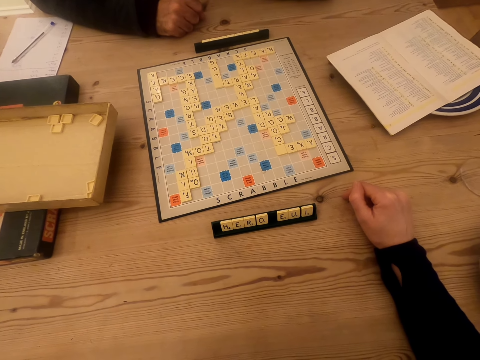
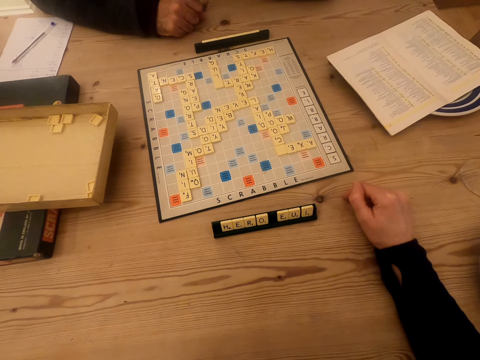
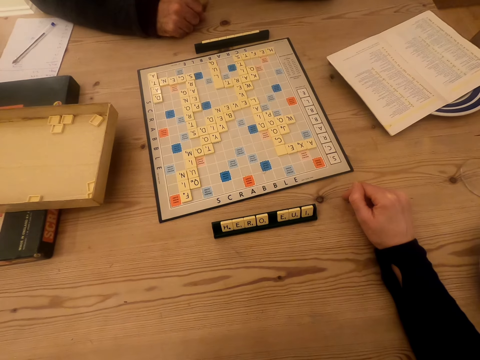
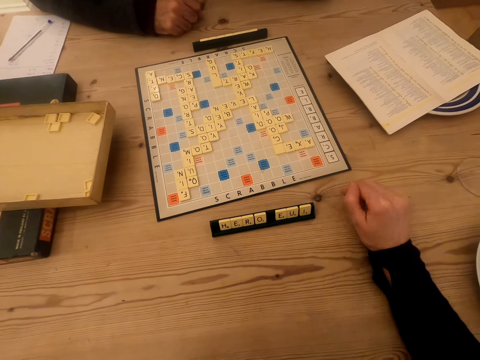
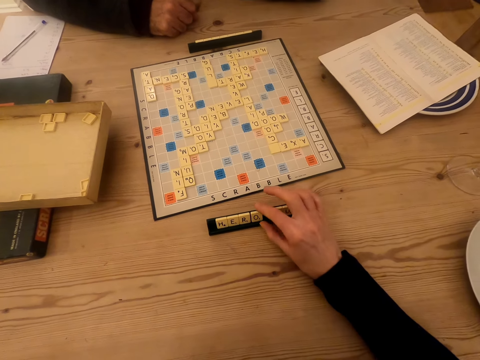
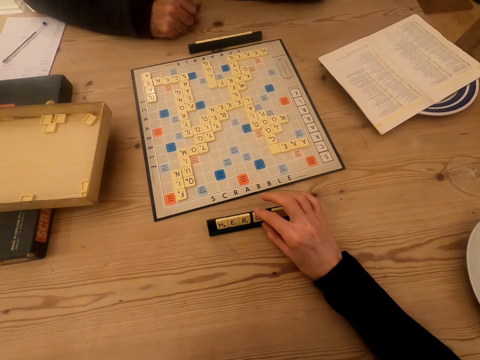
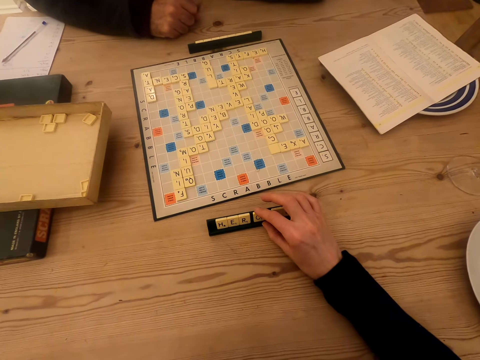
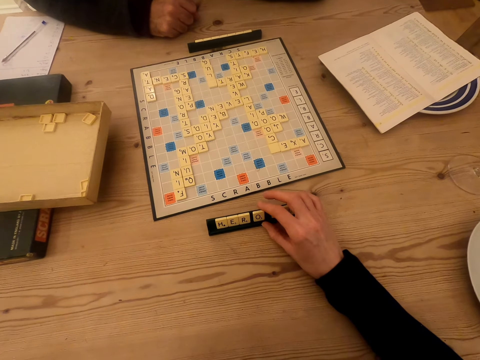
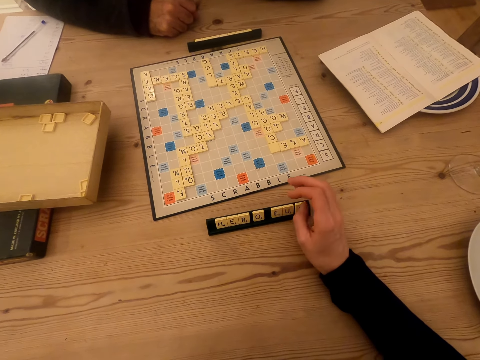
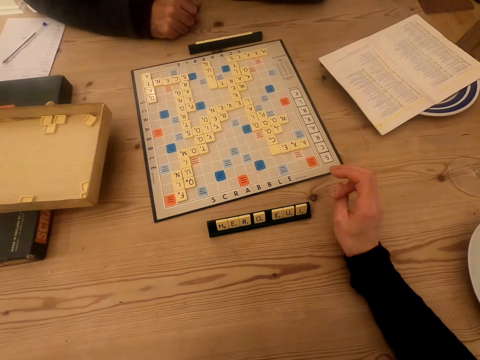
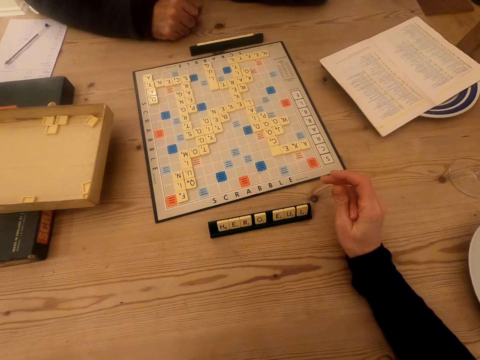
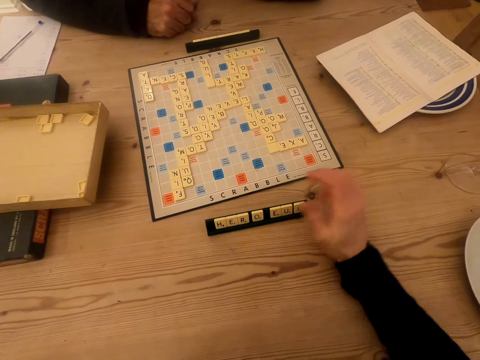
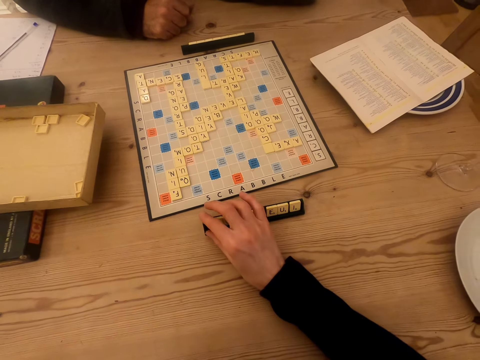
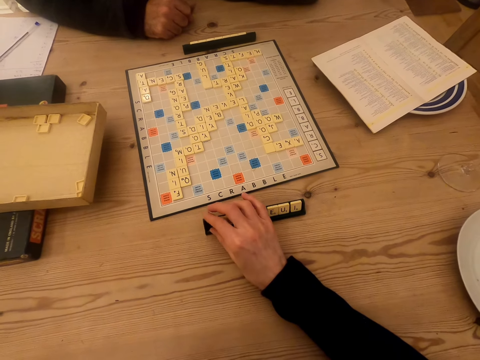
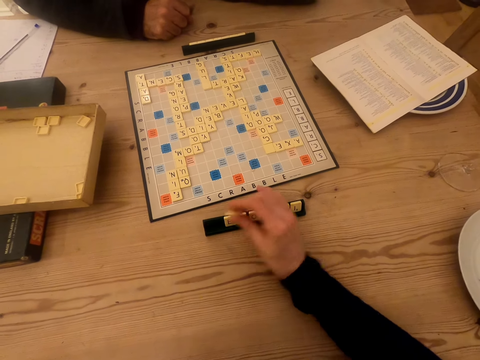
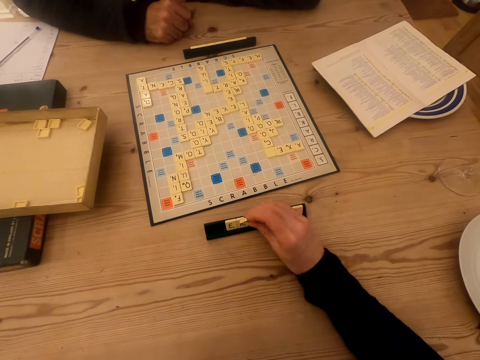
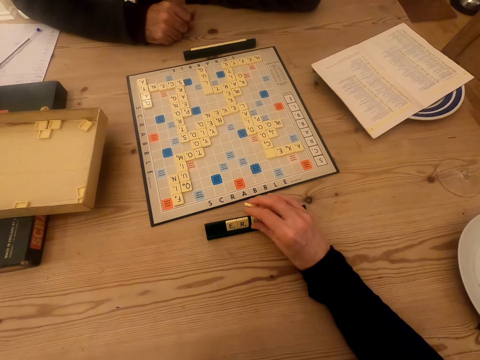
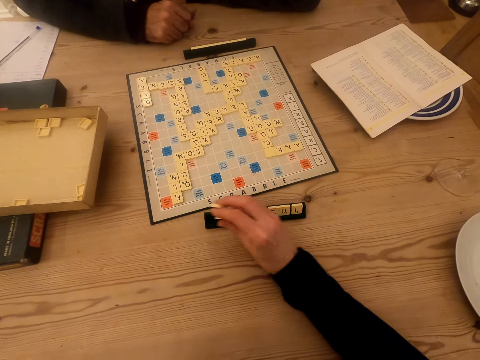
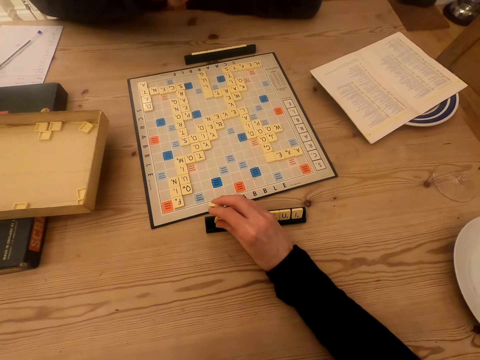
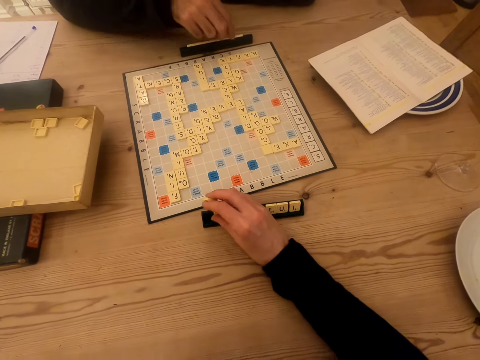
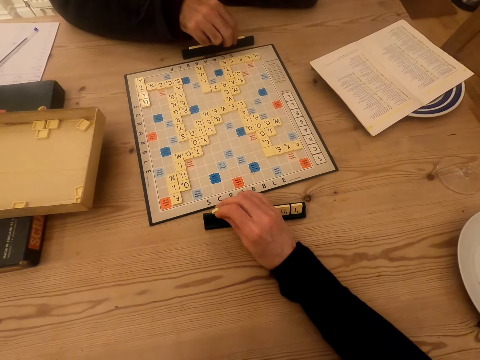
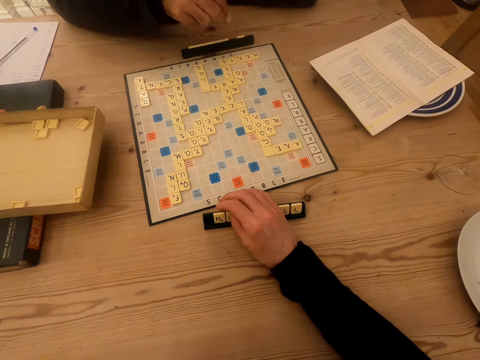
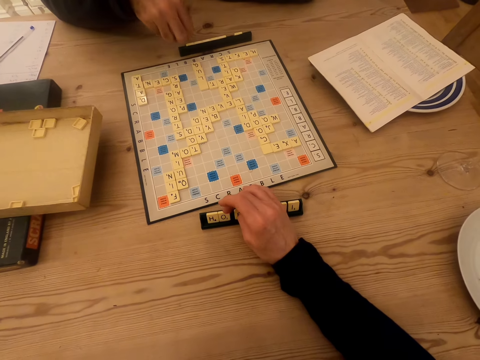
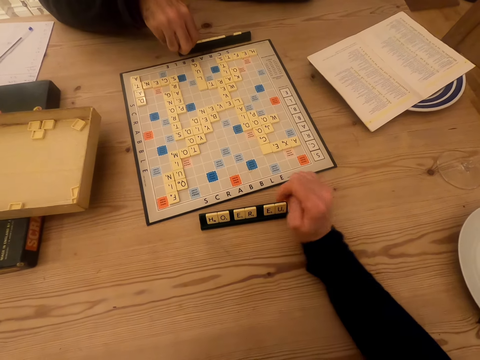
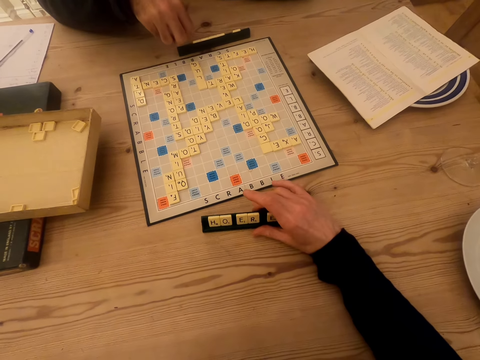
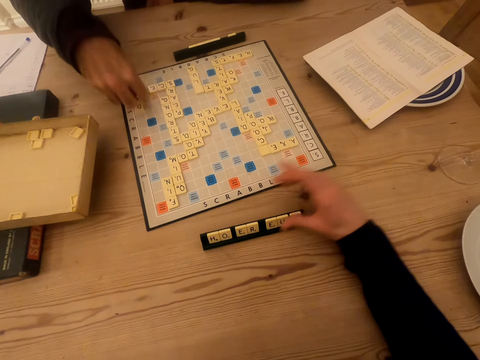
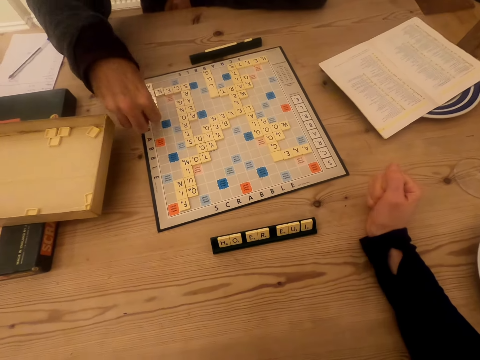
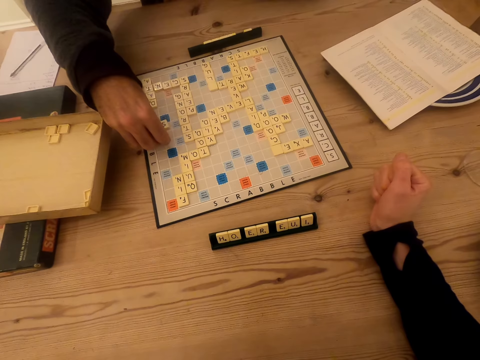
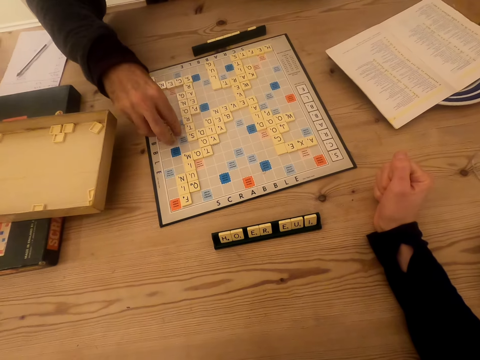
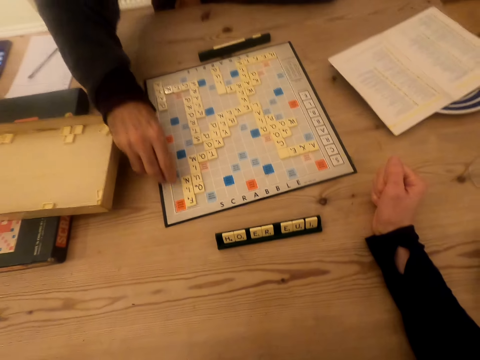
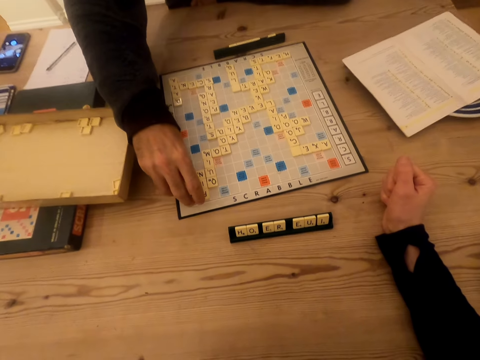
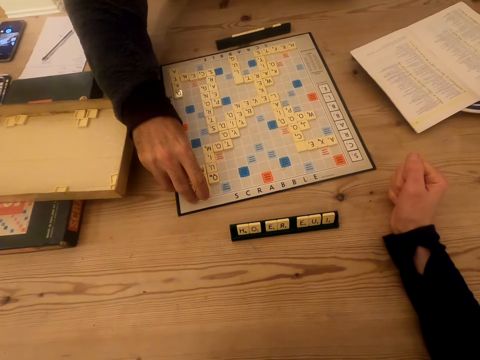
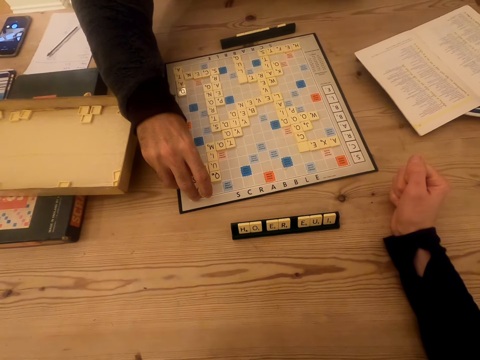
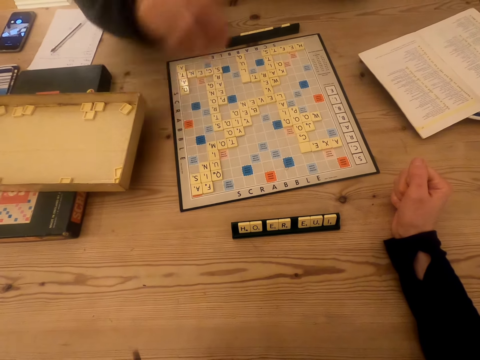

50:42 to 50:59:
The camera wearer looks at the scrabble board. They touch the chalkboard tile place card holder. They play the scrabble game. They pick up the tile on the chalkboard tile place card holder. They put the tile on the chalkboard tile place card holder. A man picks up a tile on the chalkboard tile place card holder. The man plays the scrabble game. The camera wearer puts the tile on the chalkboard tile place card holder. They touch the chalkboard tile place card holder. The man puts the tile on the scrabble board.

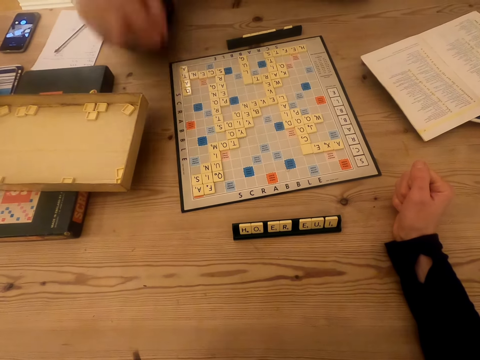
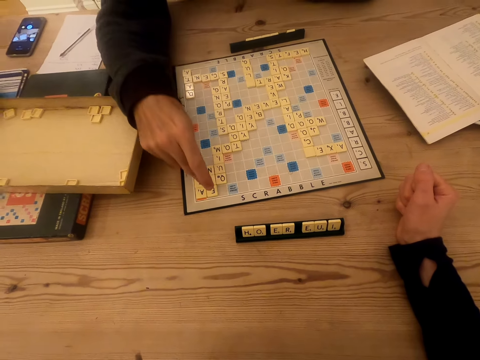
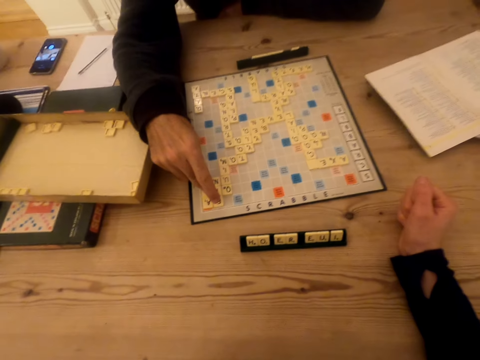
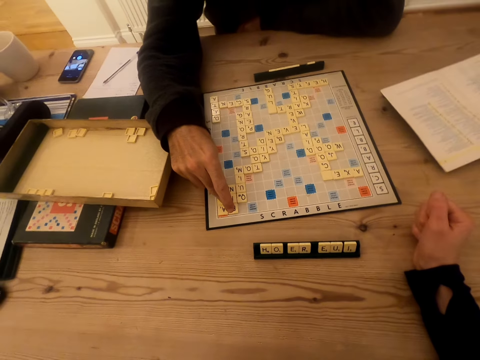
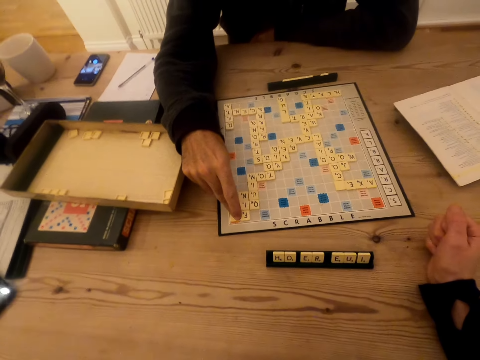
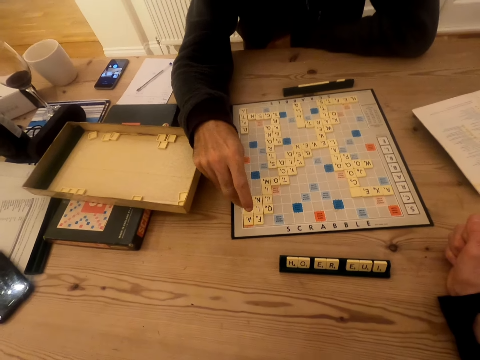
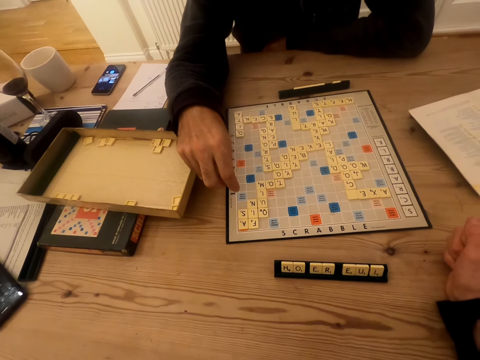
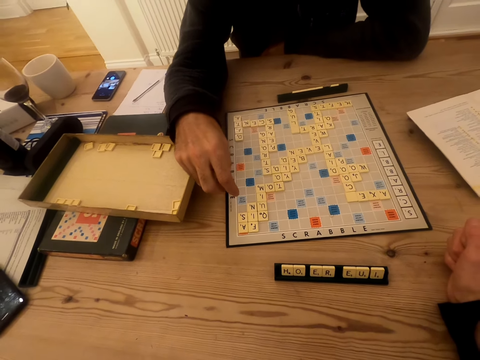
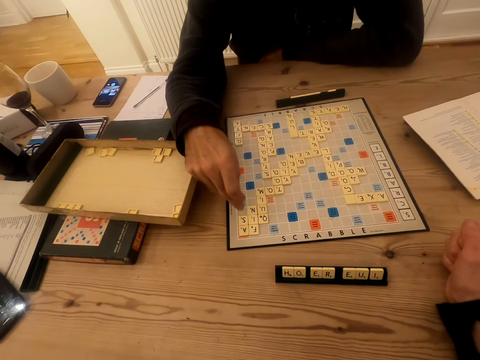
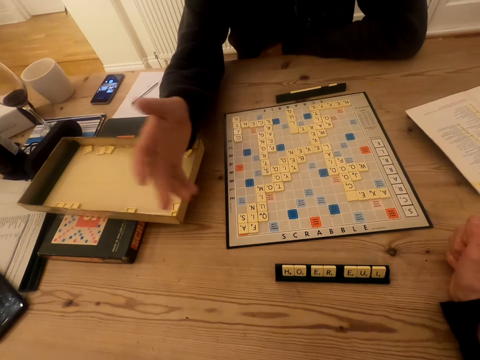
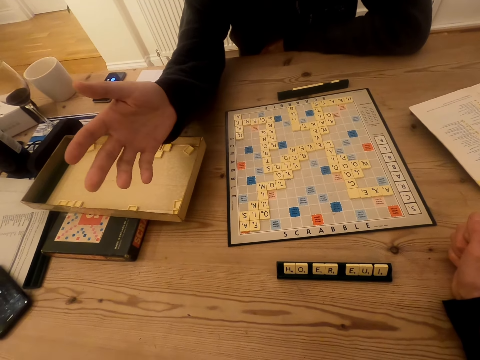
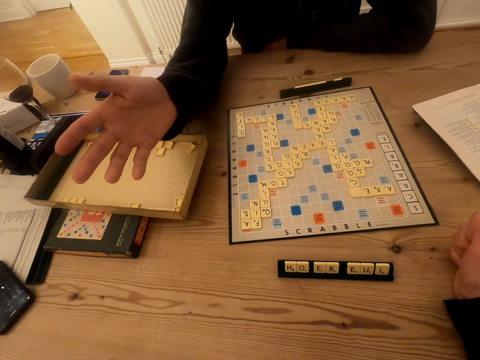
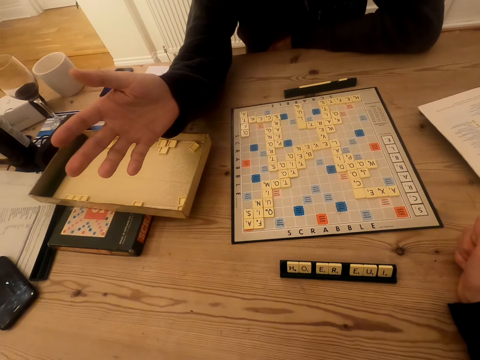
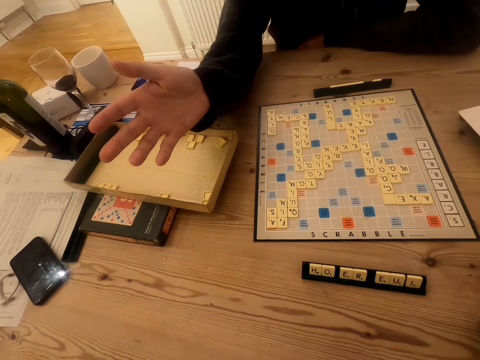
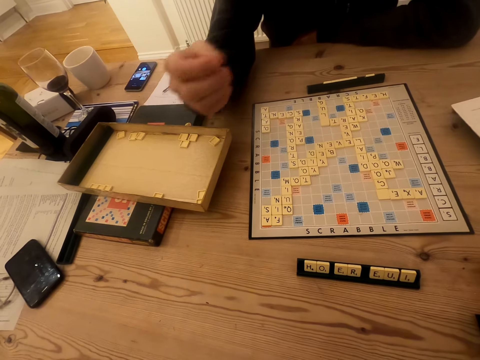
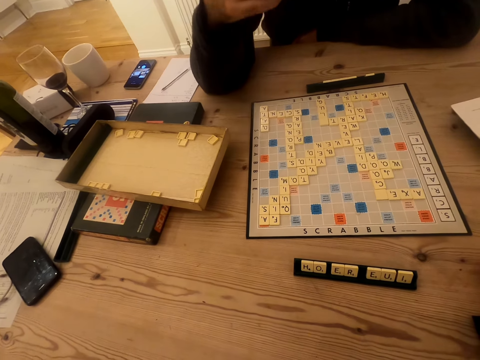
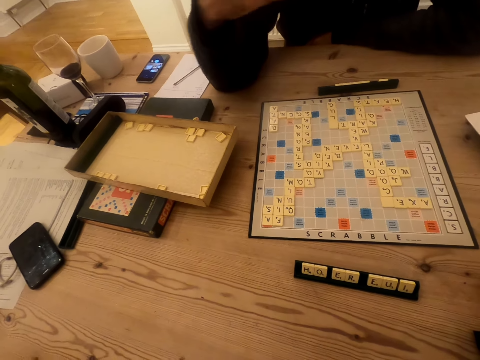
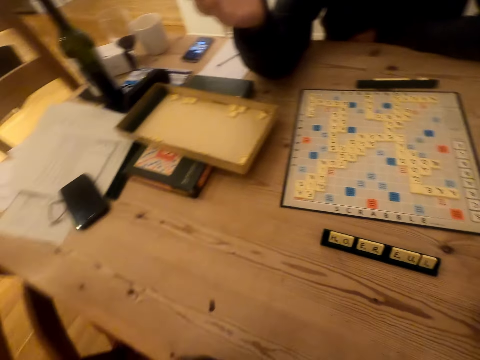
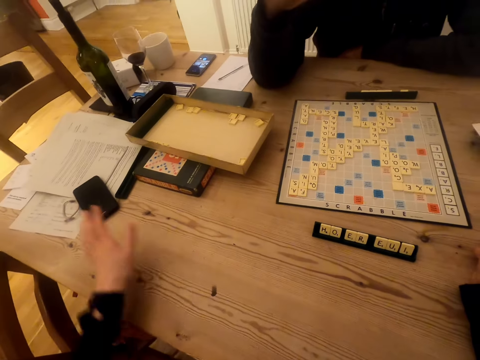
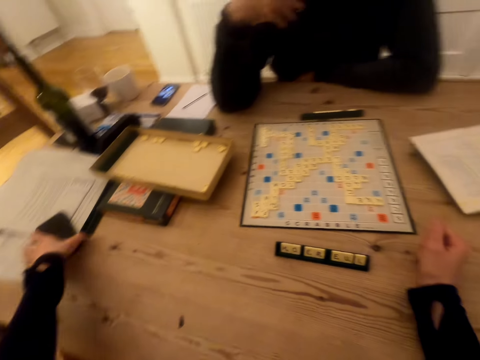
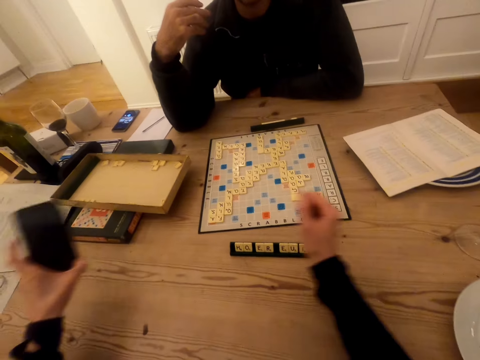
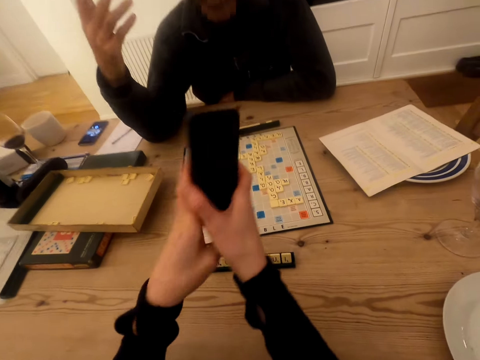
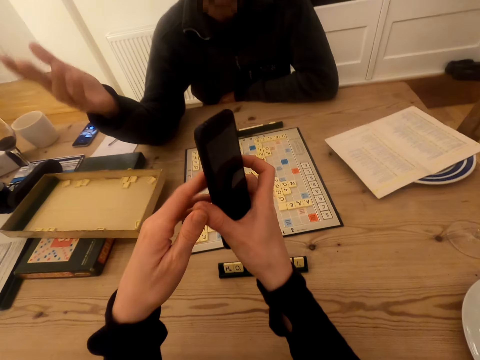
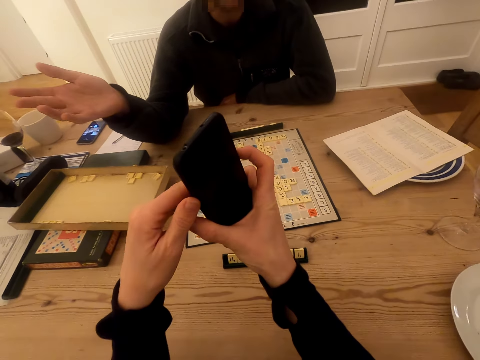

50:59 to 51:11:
The camera wearer talks to a man. The man touches the tiles on the Scrabble board. The man talks to the camera wearer and raises the hand. The man talks to the camera wearer. The camera wearer picks up the phone on the table. The man raises the hand.
